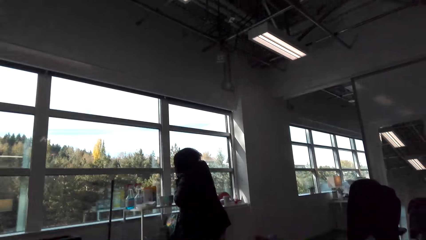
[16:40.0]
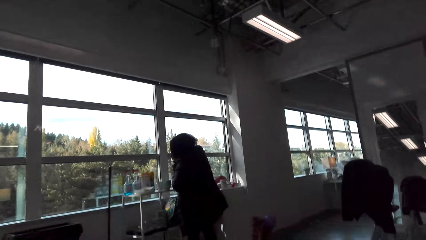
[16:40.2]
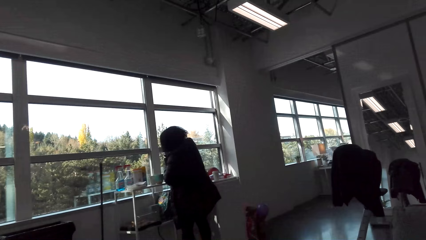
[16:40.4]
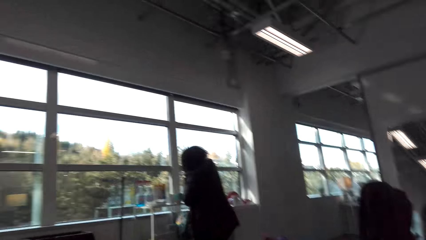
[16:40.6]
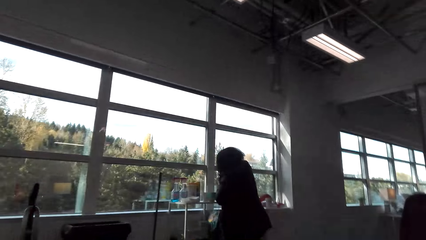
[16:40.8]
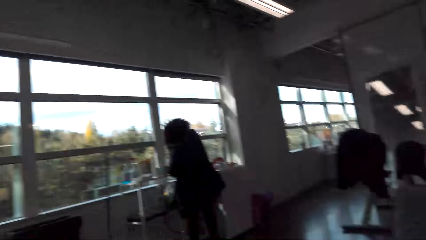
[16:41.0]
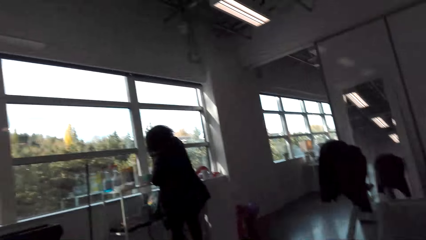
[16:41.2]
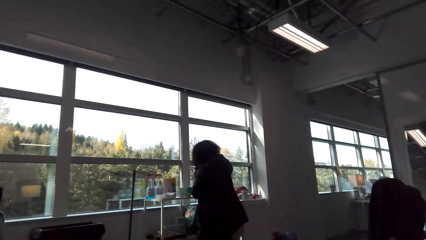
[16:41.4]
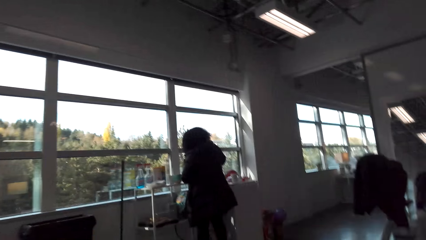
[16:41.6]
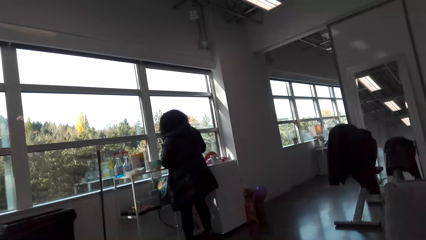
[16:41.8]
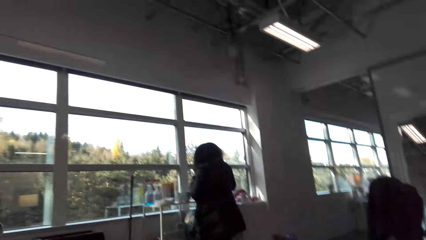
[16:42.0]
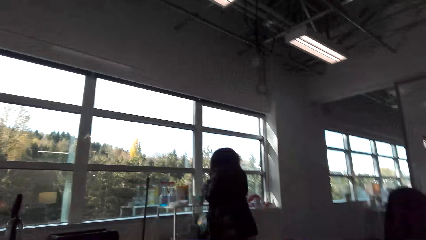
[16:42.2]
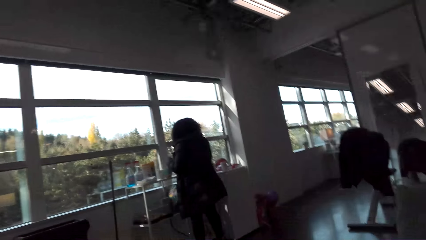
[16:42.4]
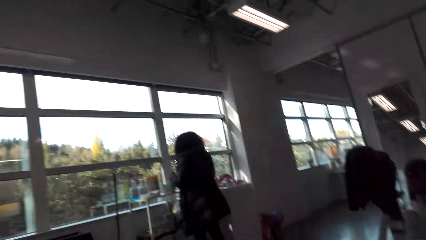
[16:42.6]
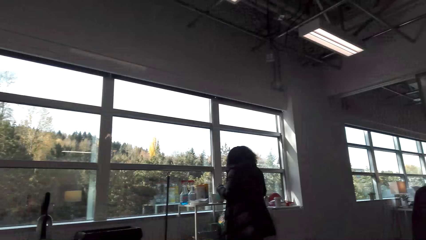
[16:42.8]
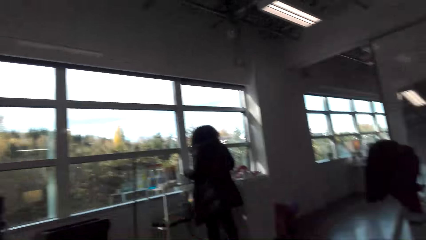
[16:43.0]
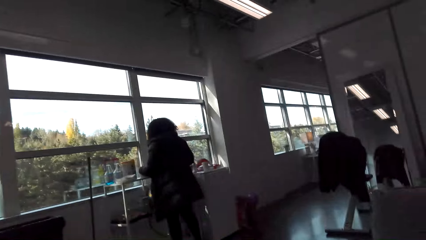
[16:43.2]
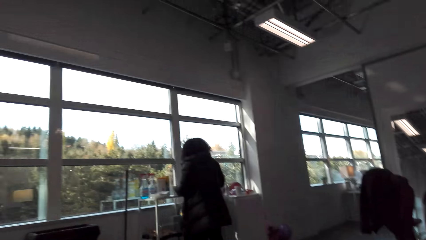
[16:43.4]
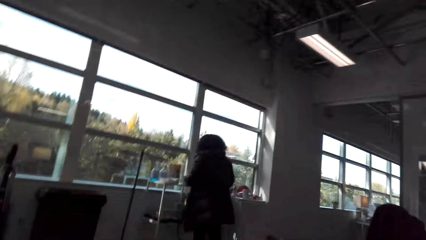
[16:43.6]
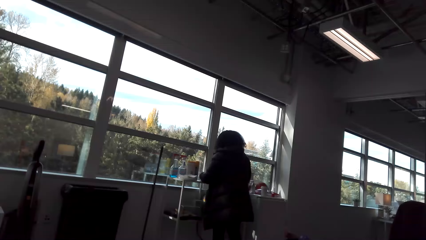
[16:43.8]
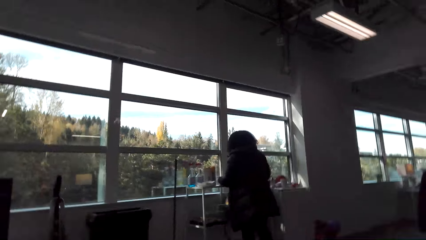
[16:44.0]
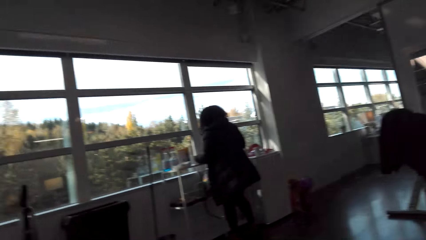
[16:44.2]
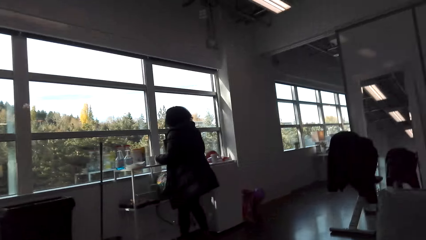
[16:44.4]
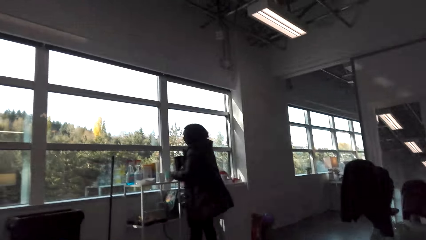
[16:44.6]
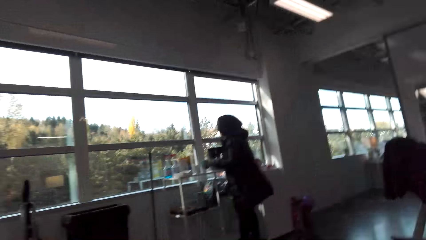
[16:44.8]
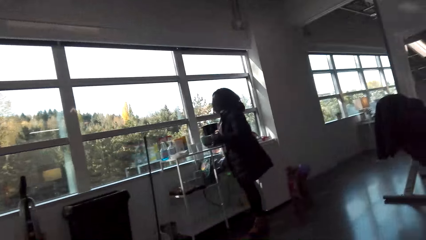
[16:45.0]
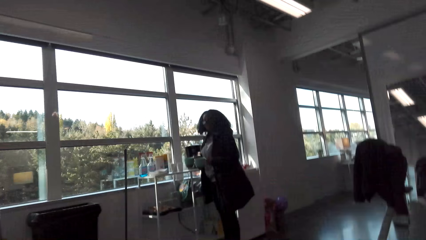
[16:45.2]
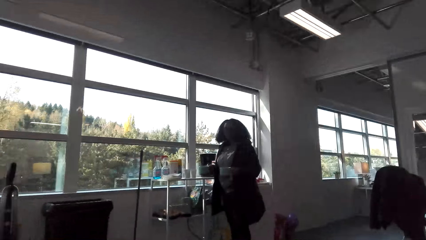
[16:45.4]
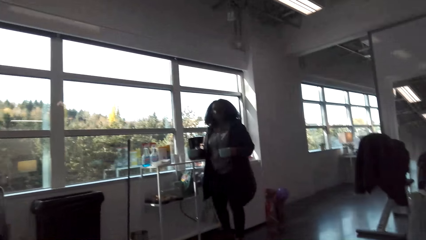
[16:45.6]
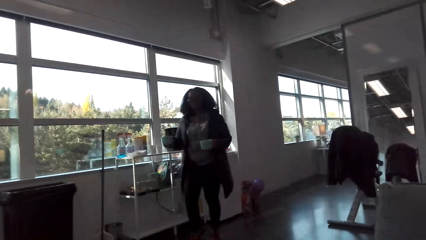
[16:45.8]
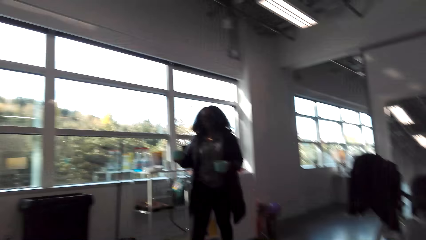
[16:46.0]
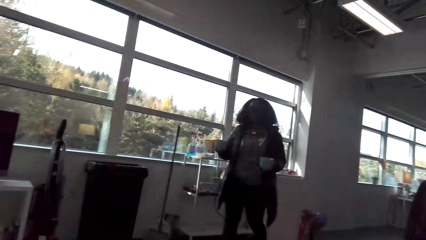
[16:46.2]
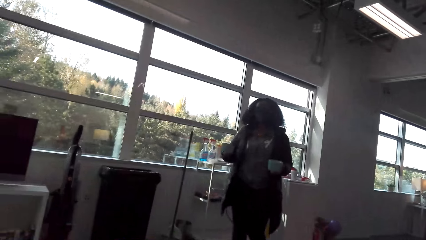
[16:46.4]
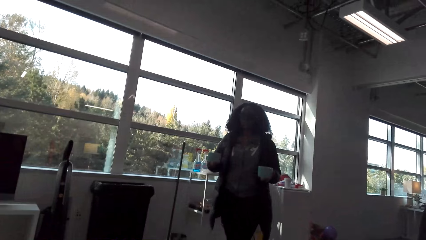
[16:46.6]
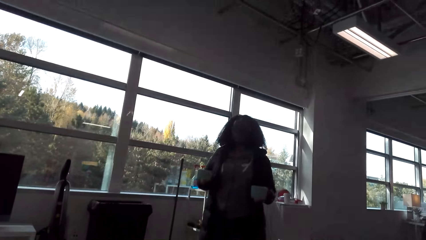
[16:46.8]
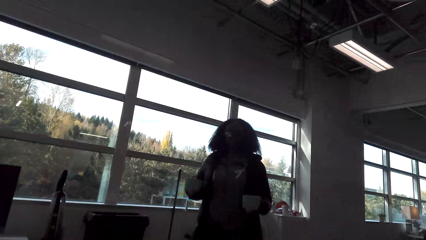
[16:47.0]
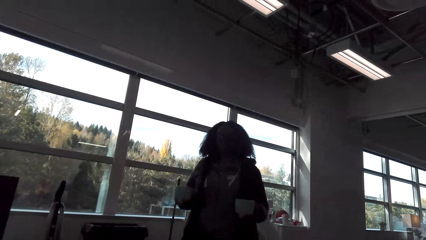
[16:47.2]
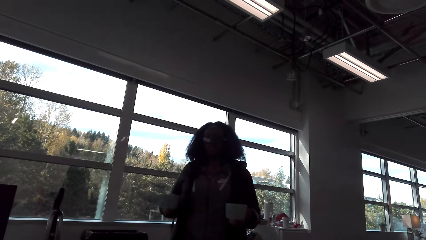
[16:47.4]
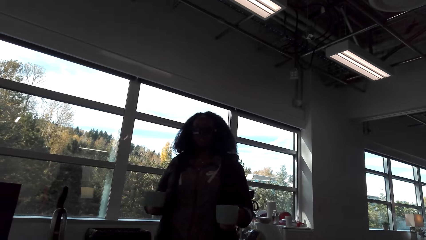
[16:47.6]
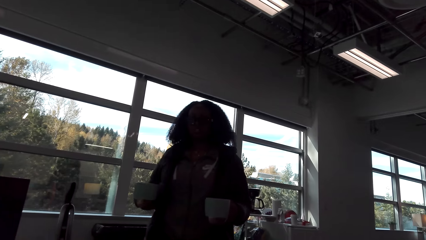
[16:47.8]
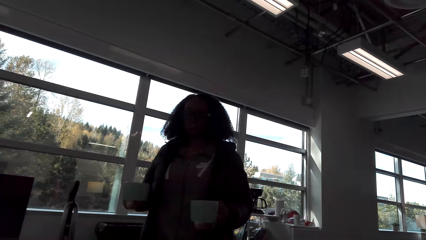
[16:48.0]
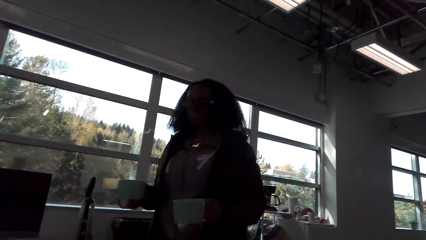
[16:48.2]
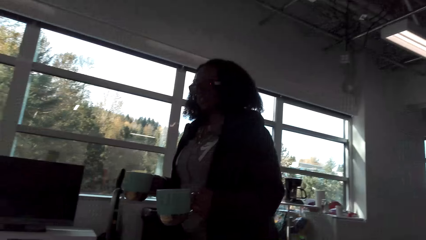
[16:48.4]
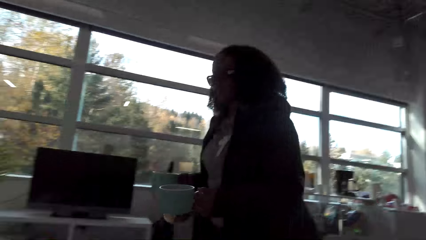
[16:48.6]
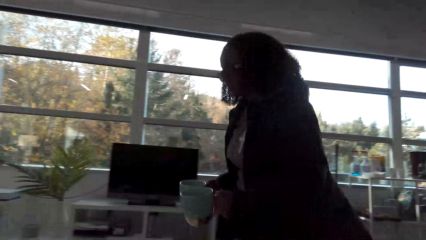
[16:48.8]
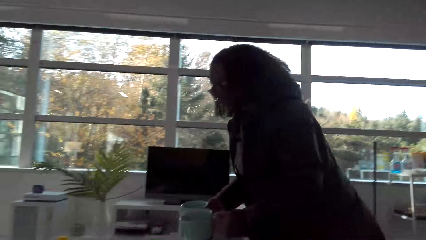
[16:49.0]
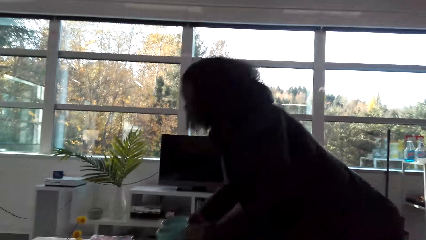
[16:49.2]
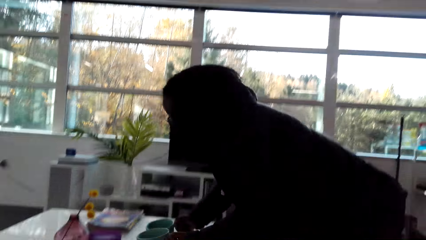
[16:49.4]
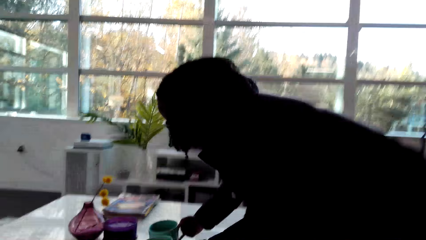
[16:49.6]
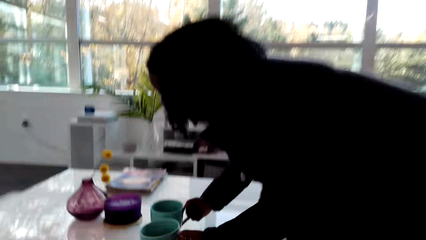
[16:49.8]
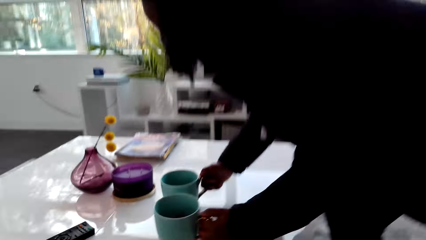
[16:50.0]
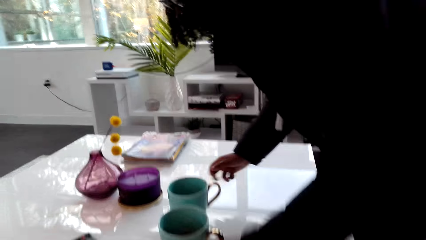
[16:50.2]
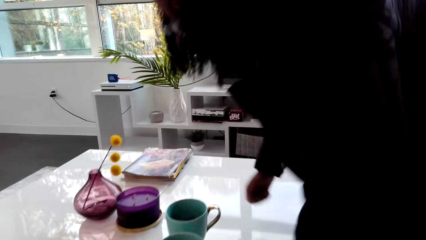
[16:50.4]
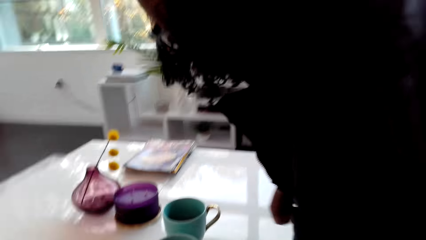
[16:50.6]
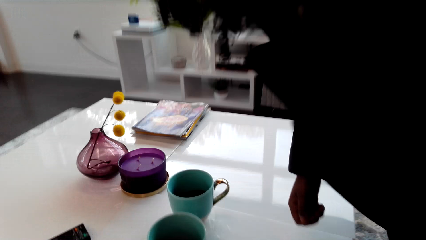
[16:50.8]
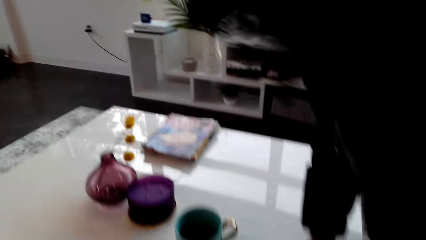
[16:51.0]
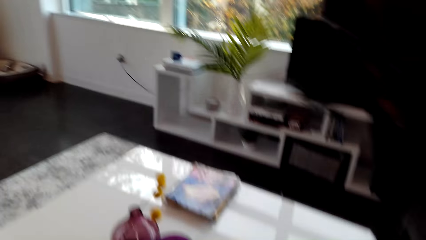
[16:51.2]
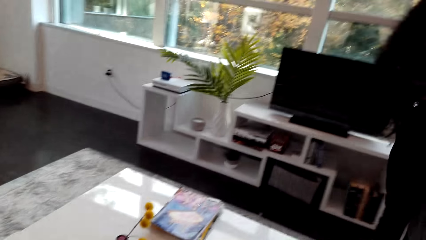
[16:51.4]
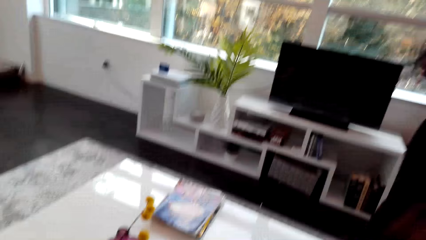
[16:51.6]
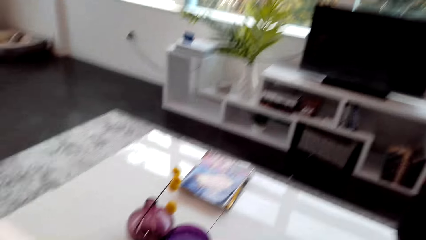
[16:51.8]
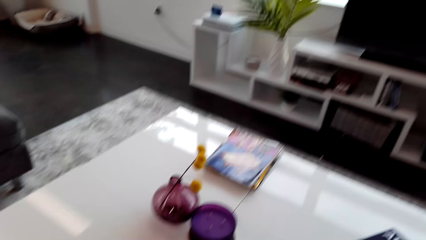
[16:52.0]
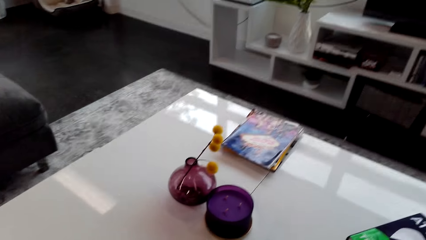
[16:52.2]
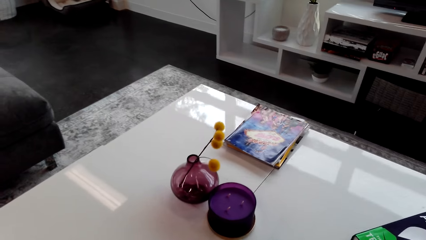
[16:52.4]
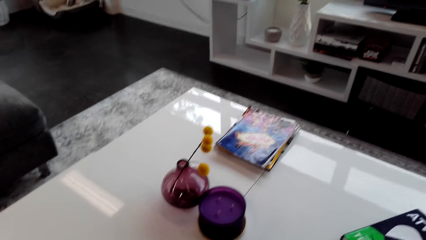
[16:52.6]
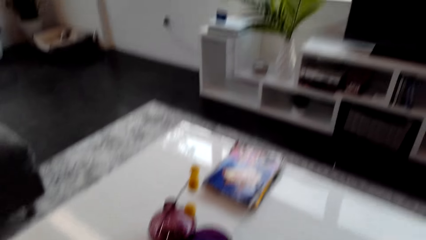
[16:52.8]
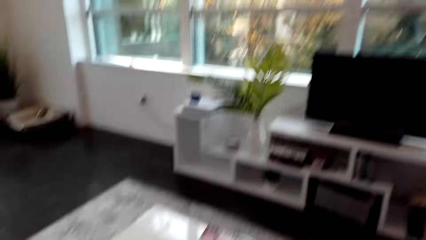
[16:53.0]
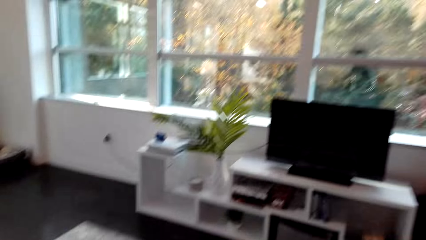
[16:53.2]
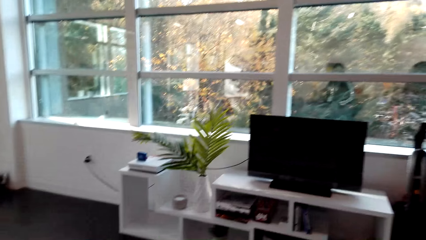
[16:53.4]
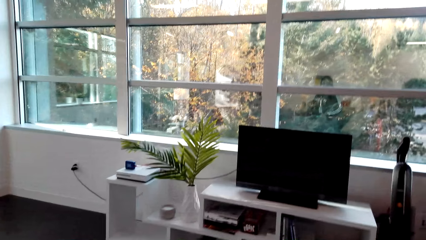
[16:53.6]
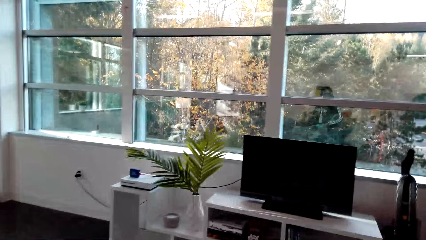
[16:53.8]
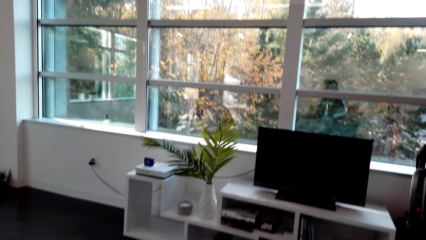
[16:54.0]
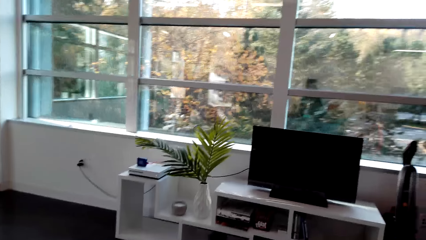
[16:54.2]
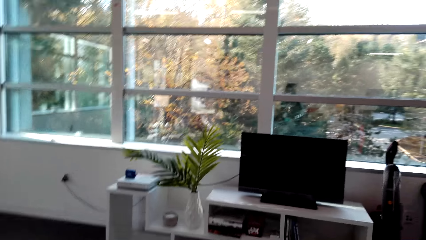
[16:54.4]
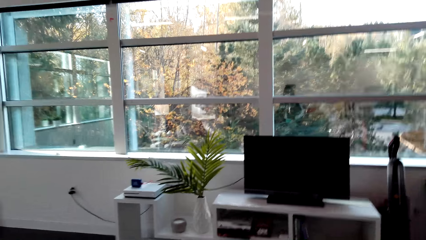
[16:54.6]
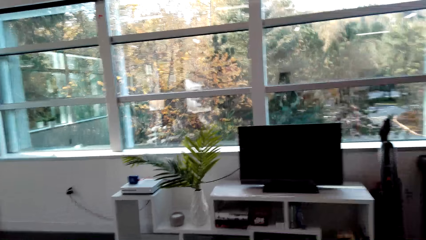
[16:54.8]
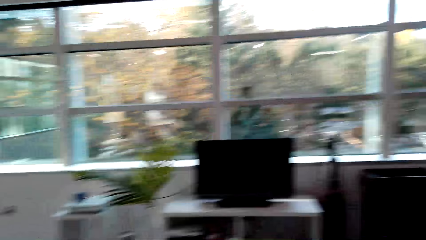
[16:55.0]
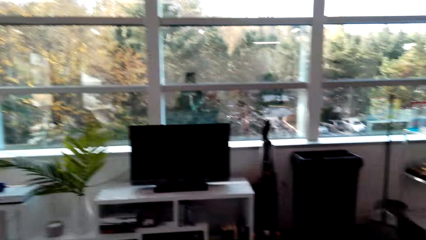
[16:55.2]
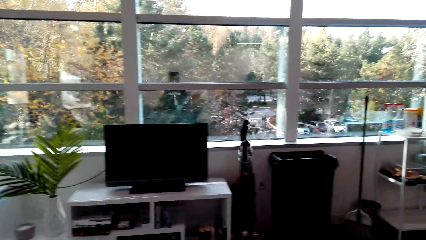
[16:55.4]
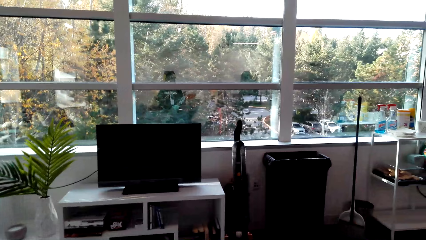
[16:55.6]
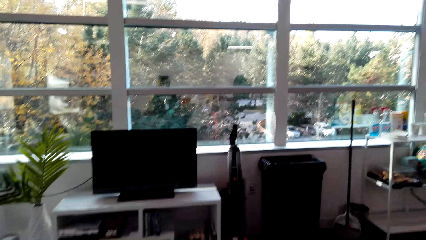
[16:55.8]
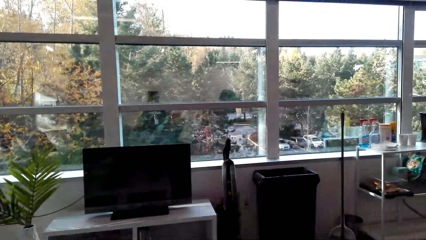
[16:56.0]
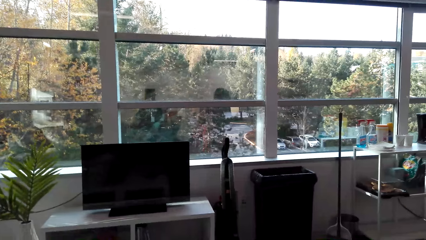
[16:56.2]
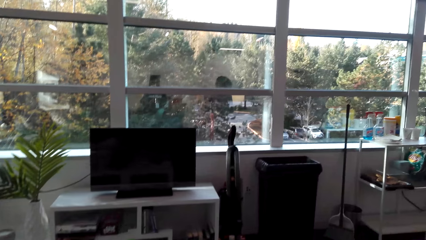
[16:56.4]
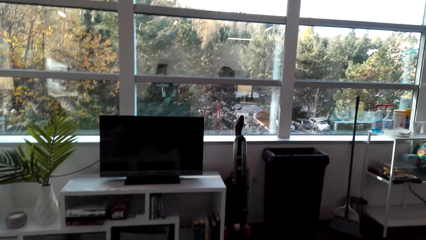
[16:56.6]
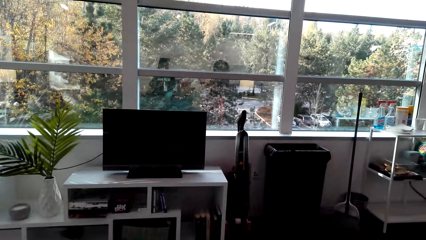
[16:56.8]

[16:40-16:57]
The woman walks to the camera wearer with cups in the hands. The woman puts the two cups of coffee on the table. The camera wearer rises up. The woman walks away. The camera wearer looks around the house. They look at the window.
